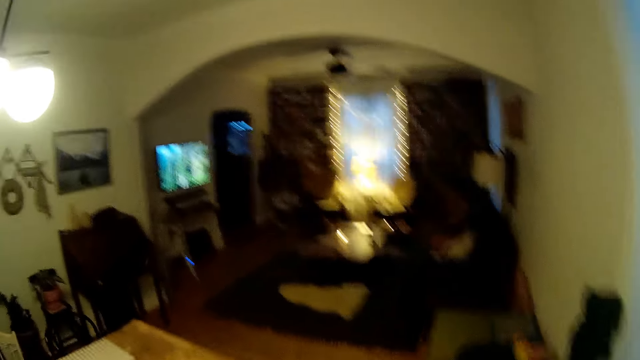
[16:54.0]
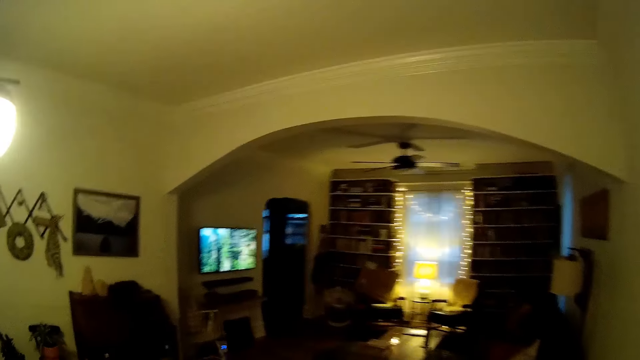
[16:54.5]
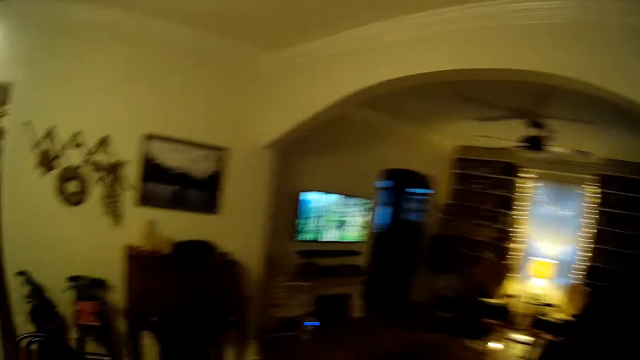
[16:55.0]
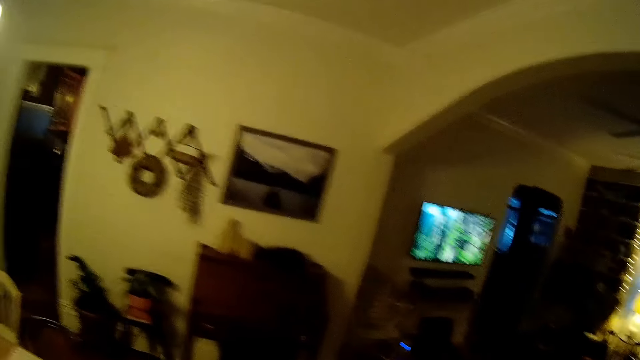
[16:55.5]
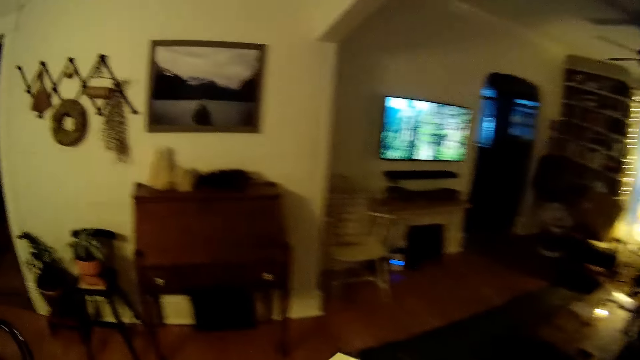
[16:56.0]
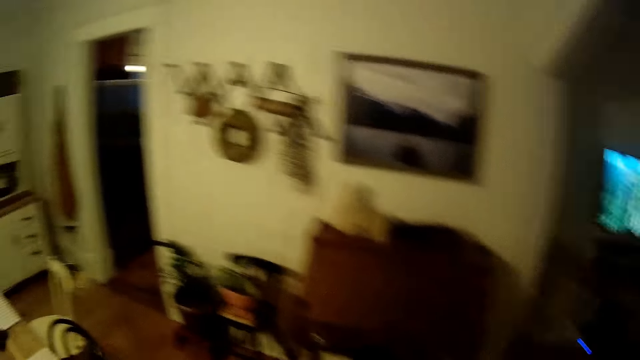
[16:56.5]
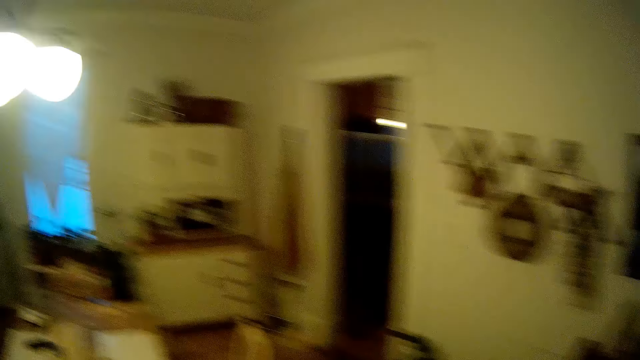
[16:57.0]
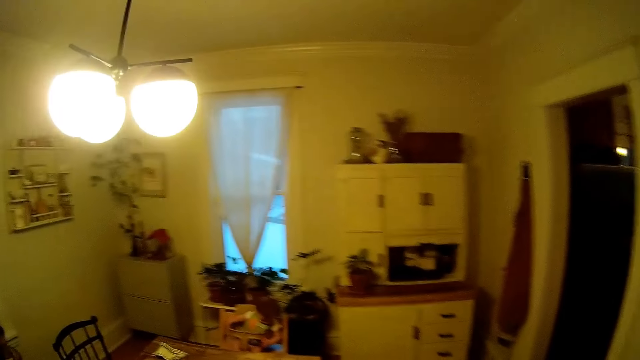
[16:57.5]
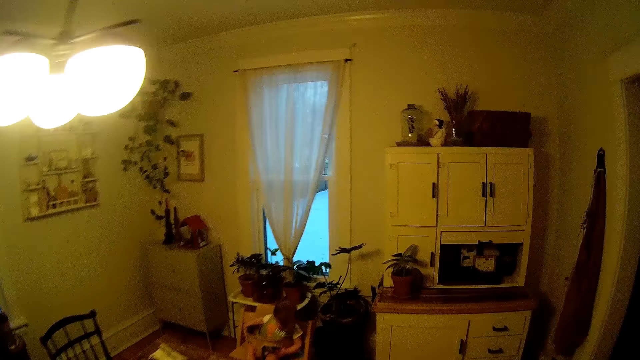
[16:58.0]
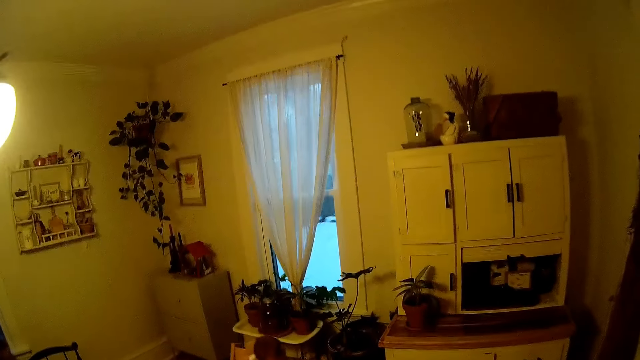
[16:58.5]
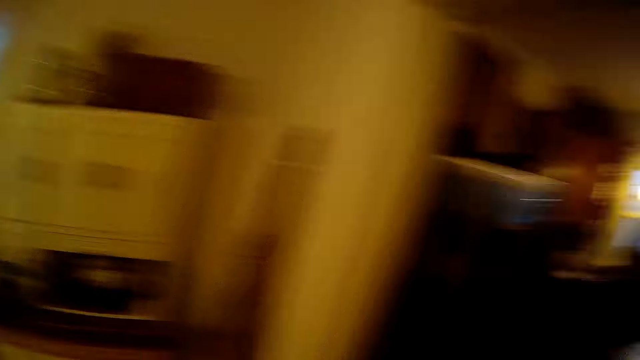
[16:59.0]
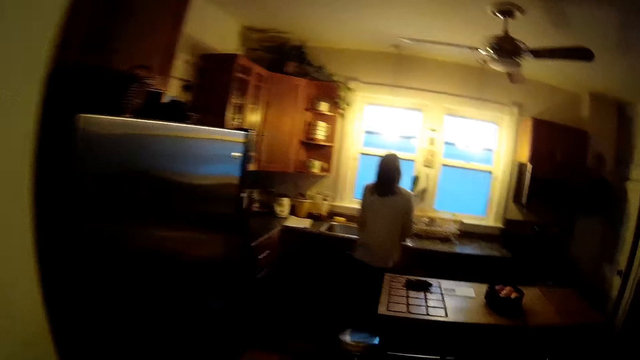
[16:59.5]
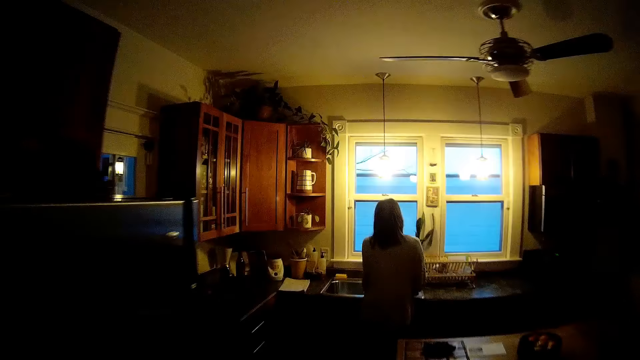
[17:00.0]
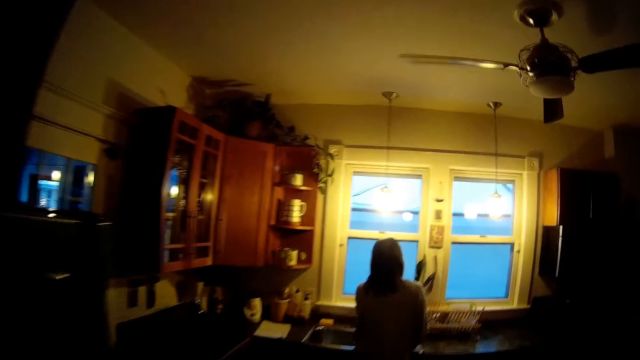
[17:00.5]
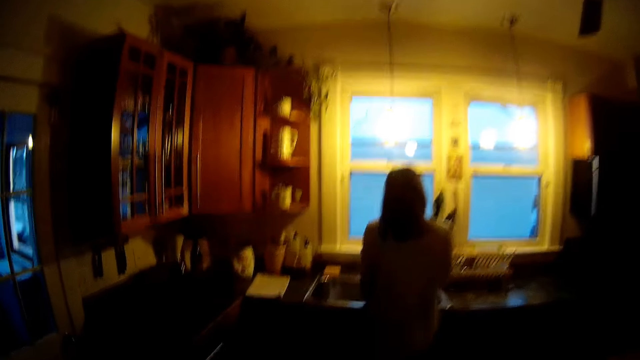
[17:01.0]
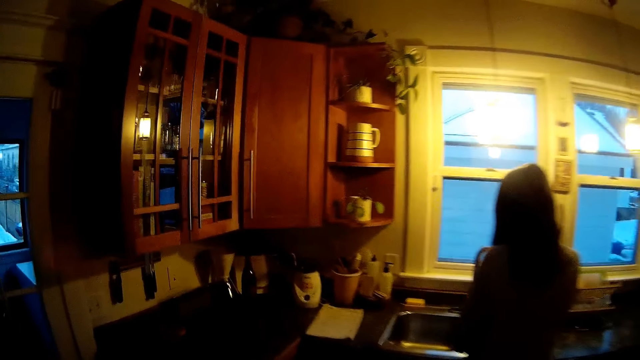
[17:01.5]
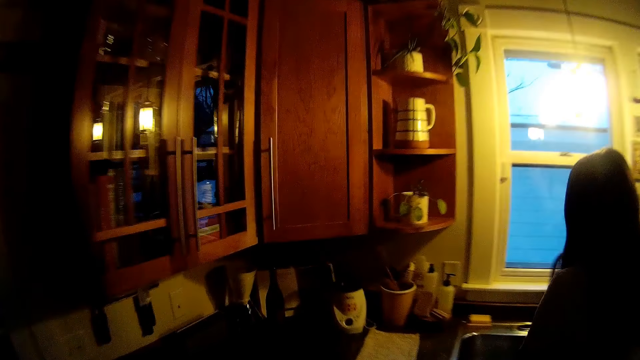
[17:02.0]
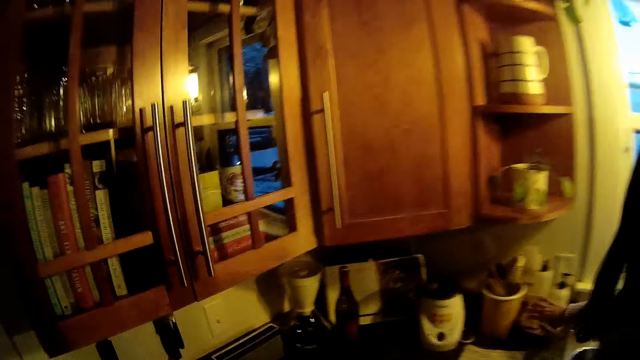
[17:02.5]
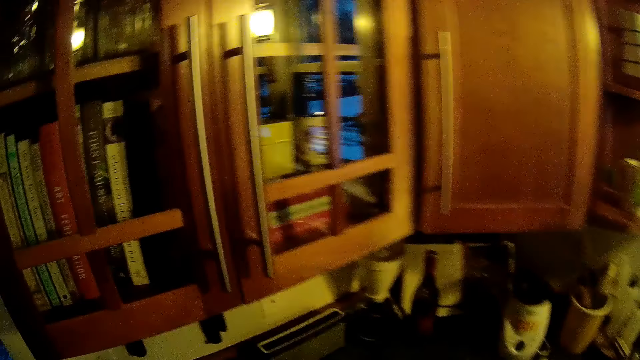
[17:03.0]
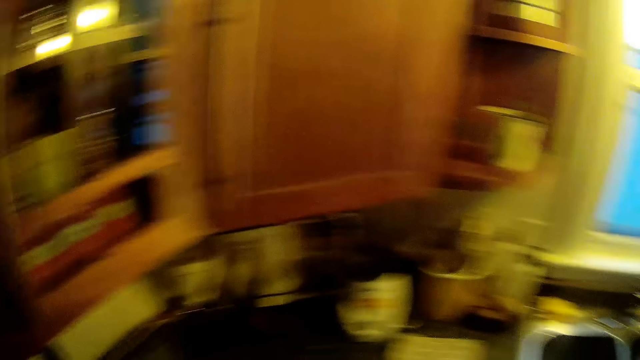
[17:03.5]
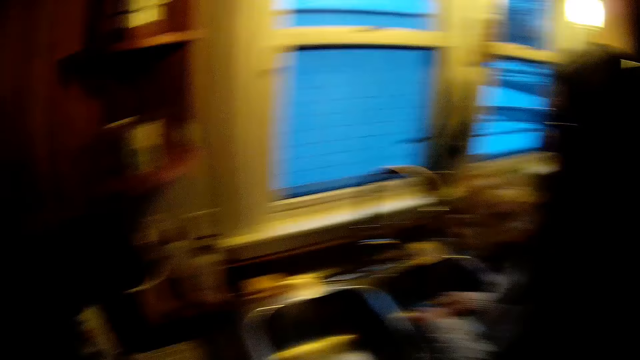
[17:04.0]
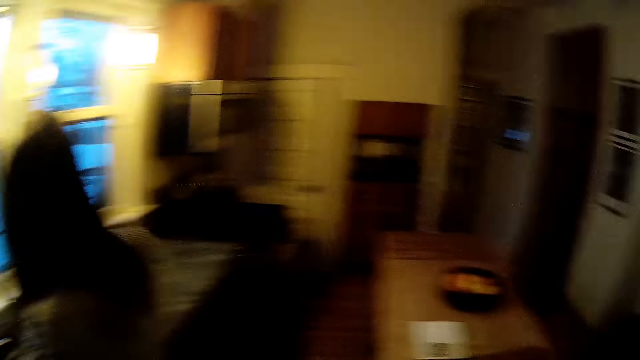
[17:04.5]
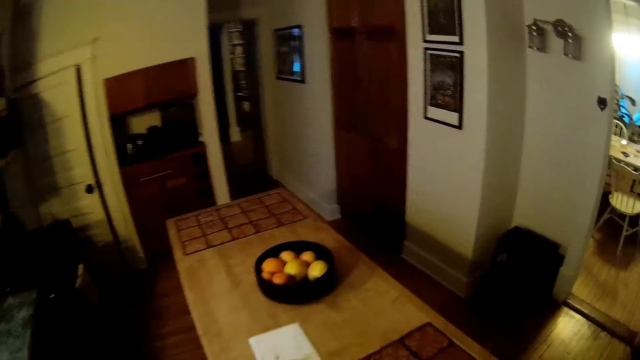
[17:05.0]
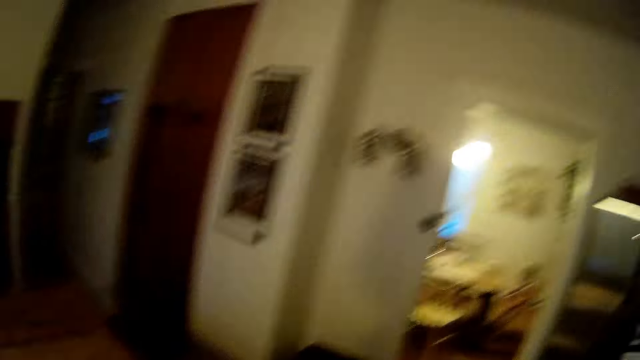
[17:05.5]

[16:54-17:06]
The woman washes the dishes in a sink. The woman drops a spoon on the countertop with her left hand.

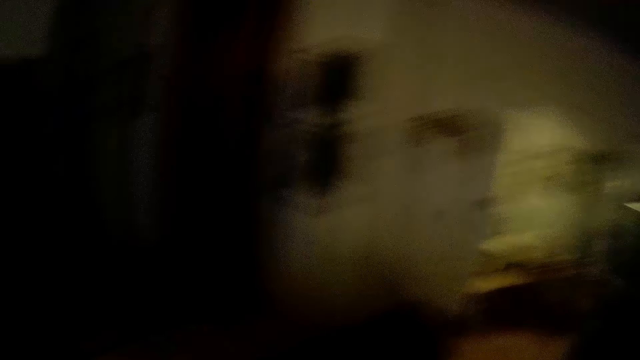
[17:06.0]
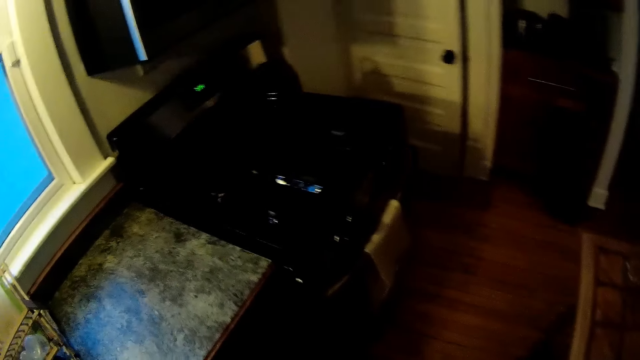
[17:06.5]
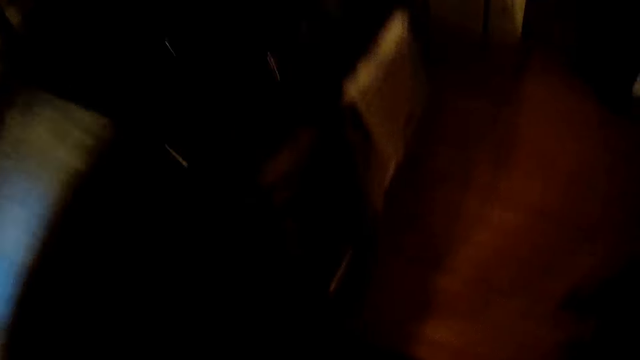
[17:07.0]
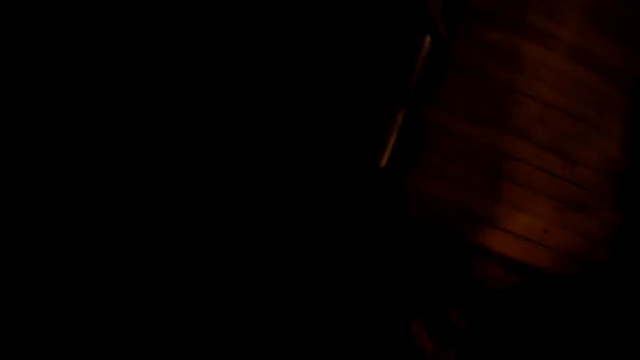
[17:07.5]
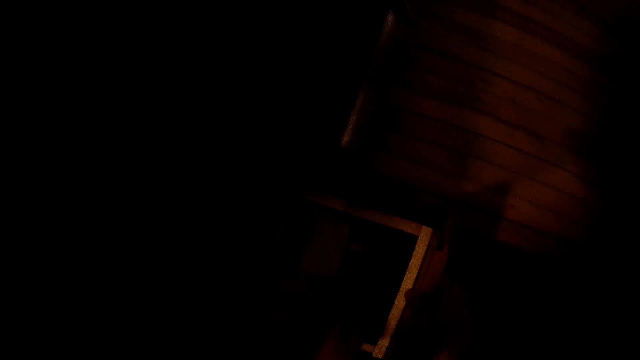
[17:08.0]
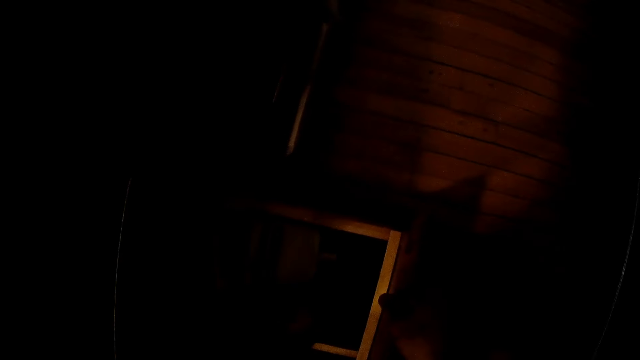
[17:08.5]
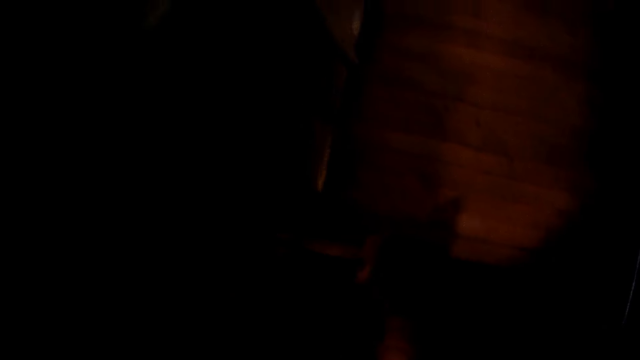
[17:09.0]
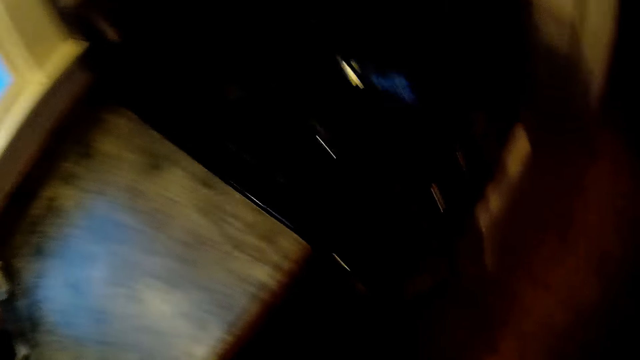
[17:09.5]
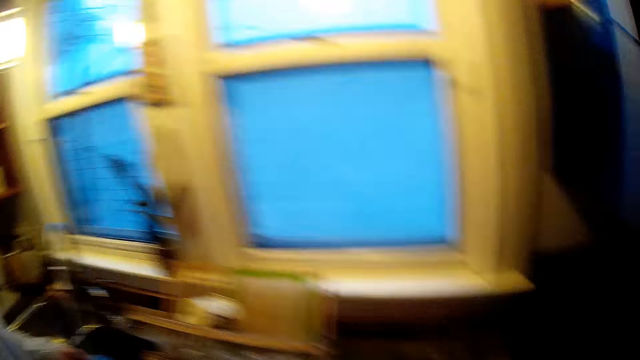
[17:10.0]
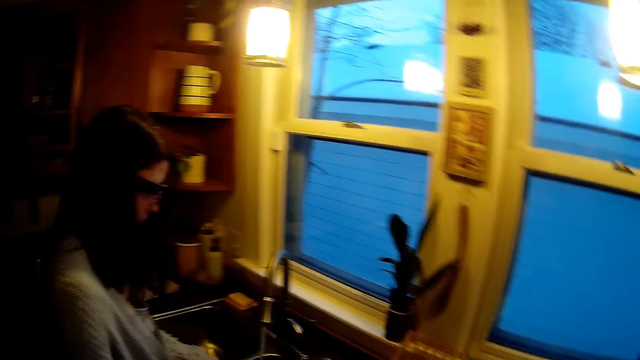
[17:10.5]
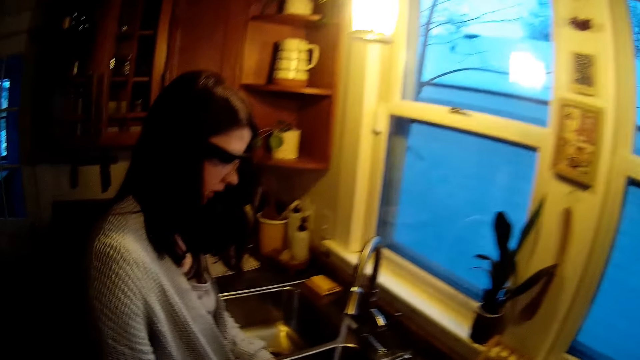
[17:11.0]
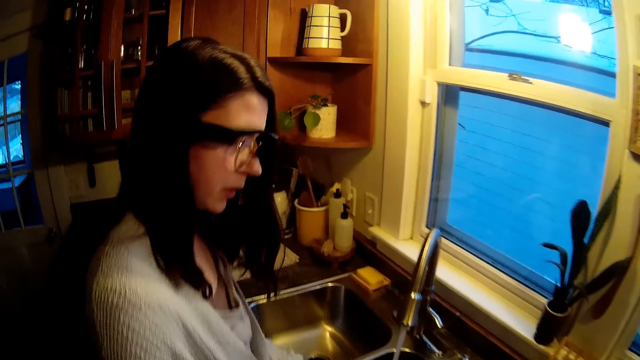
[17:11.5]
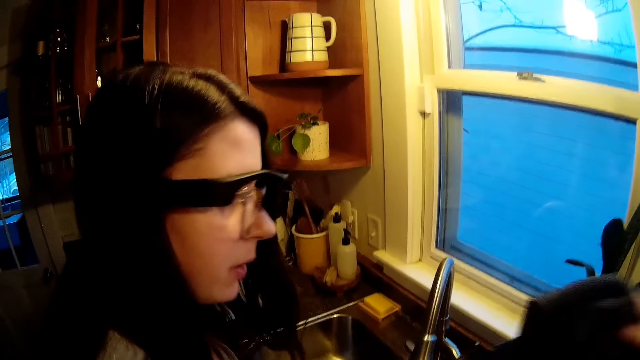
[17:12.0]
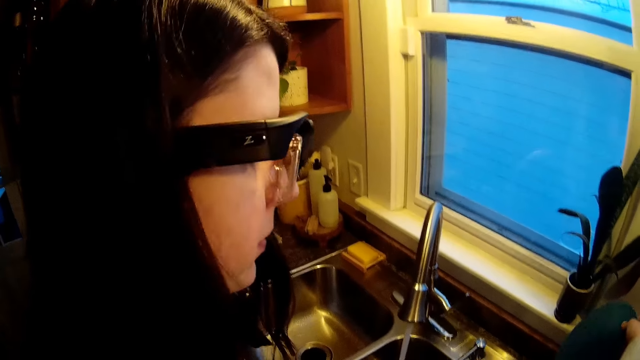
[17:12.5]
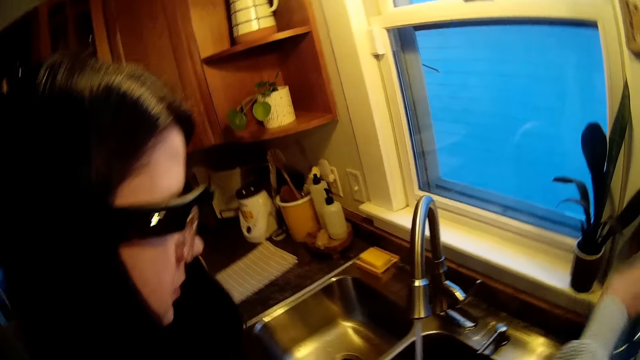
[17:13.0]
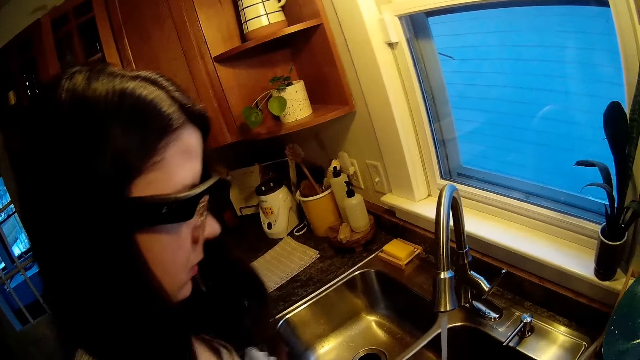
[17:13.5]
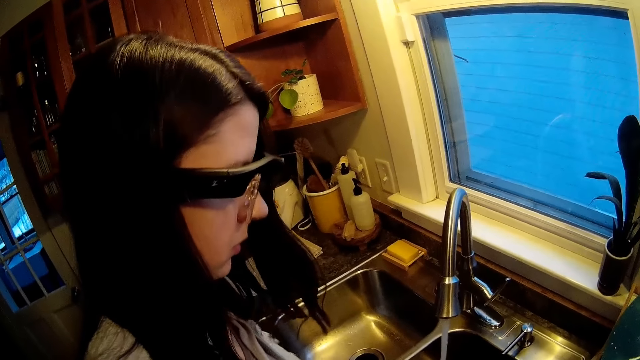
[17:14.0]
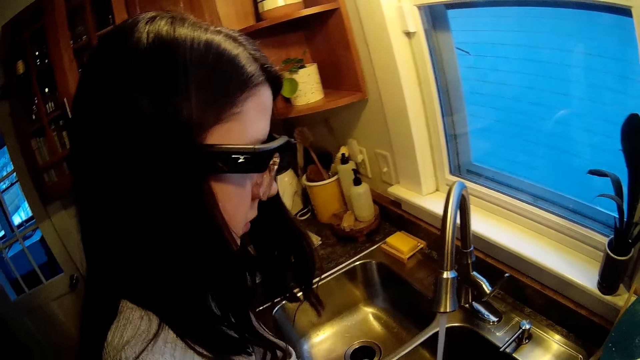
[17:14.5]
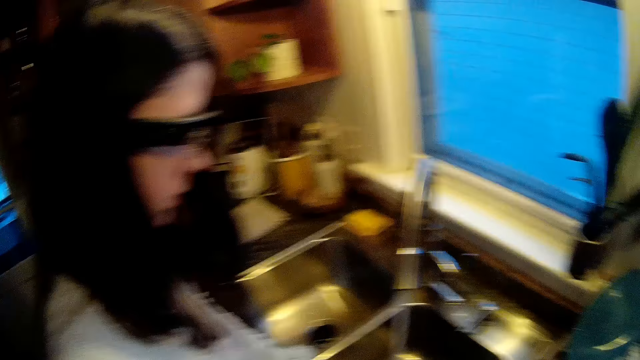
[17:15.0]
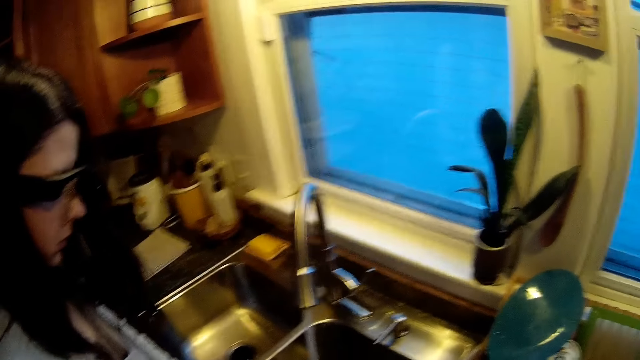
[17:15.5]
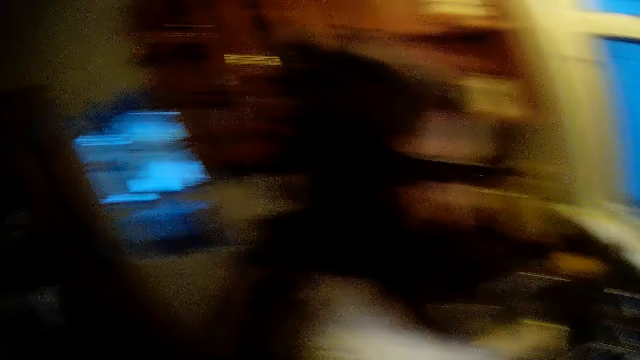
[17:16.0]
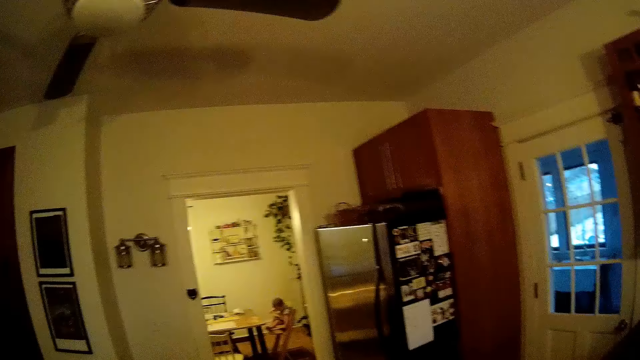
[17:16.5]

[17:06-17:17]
The camera wearer opens a drawer with his right hand and picks out a plate from the drawer with his left hand. The woman interacts with the camera wearer. The woman drops the plate on the plate rack with her right hand.
